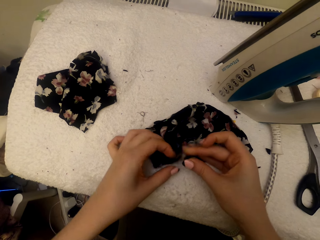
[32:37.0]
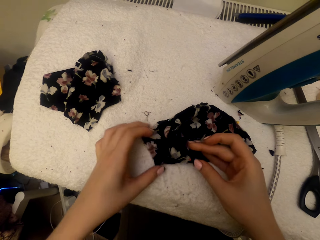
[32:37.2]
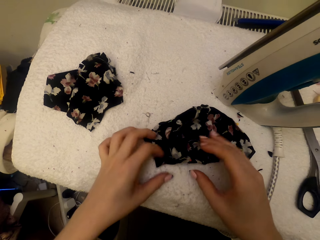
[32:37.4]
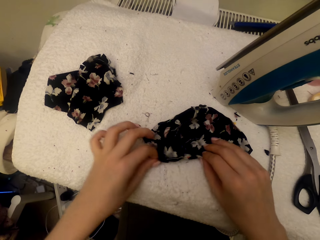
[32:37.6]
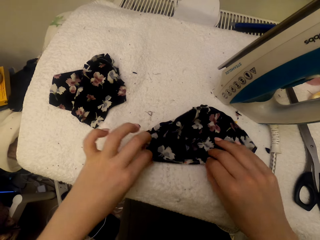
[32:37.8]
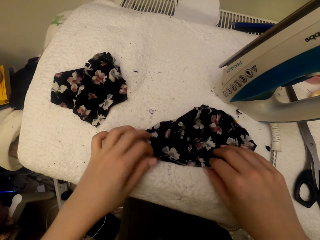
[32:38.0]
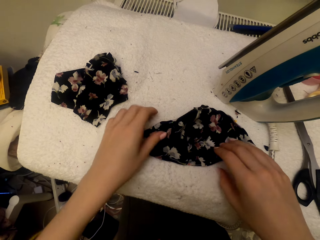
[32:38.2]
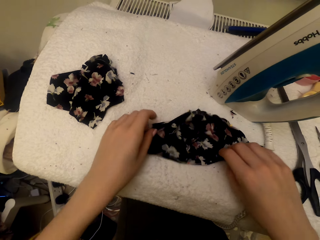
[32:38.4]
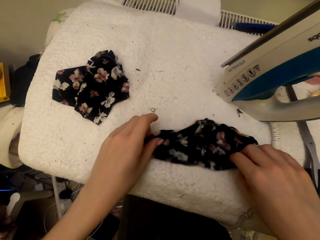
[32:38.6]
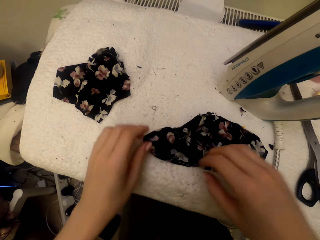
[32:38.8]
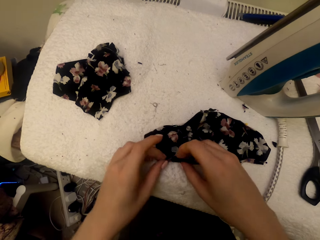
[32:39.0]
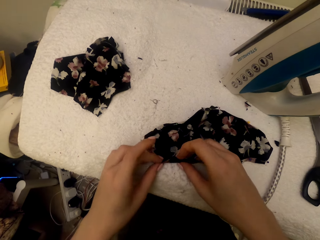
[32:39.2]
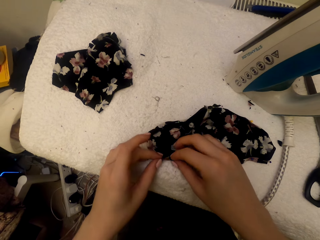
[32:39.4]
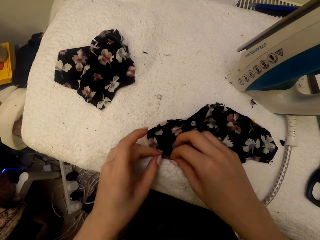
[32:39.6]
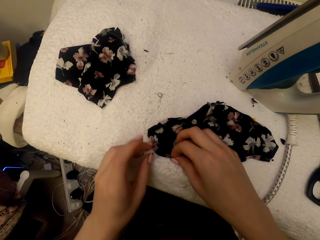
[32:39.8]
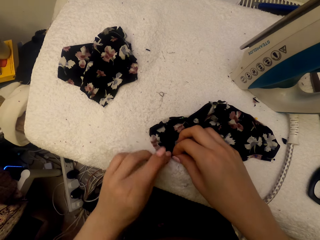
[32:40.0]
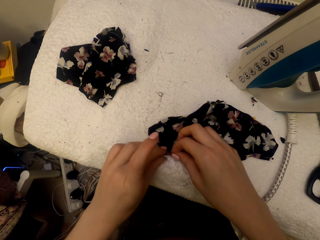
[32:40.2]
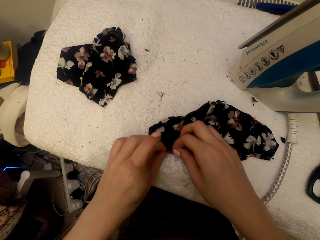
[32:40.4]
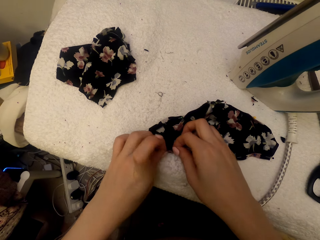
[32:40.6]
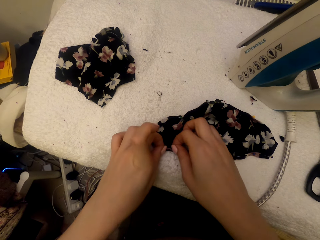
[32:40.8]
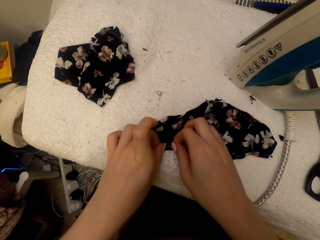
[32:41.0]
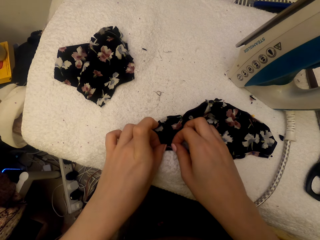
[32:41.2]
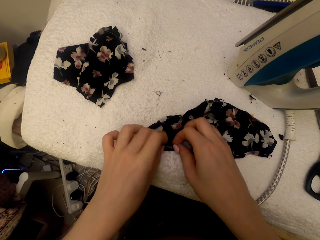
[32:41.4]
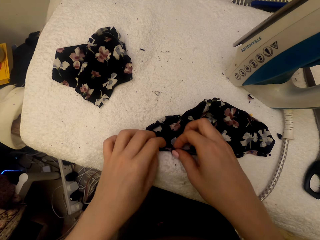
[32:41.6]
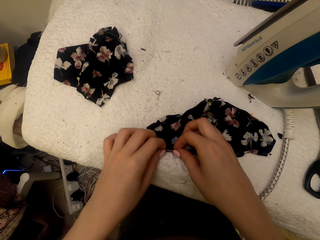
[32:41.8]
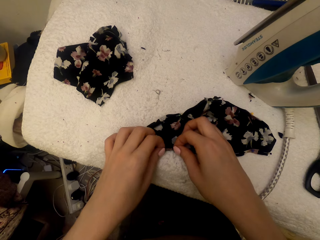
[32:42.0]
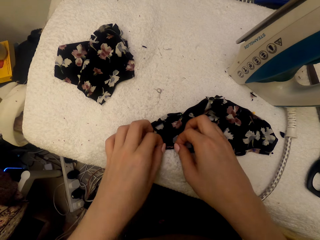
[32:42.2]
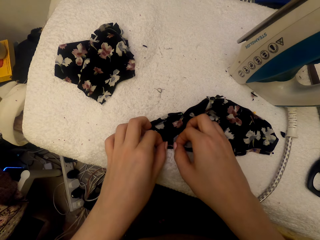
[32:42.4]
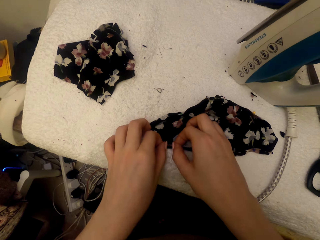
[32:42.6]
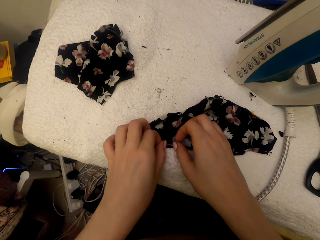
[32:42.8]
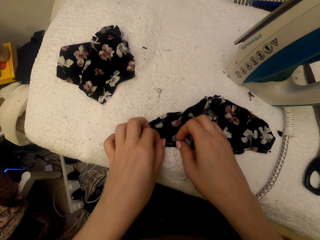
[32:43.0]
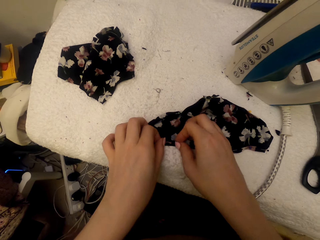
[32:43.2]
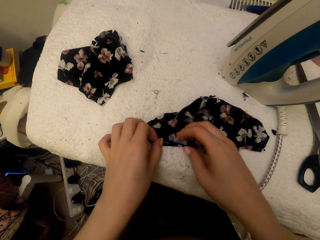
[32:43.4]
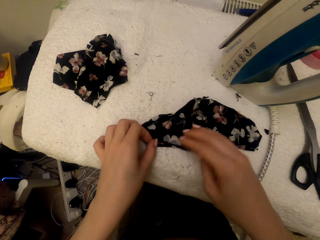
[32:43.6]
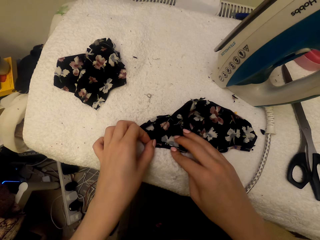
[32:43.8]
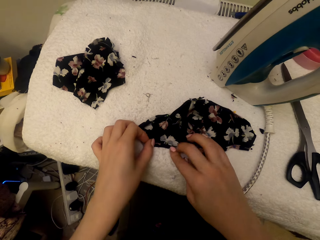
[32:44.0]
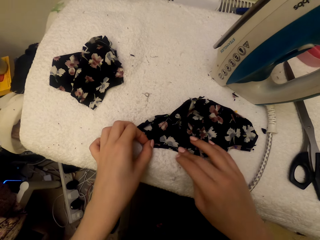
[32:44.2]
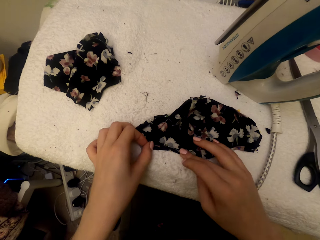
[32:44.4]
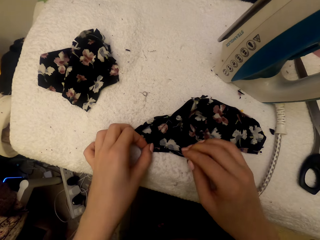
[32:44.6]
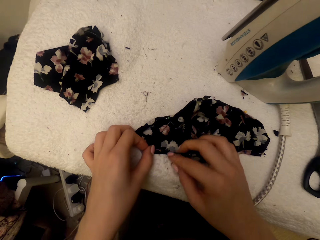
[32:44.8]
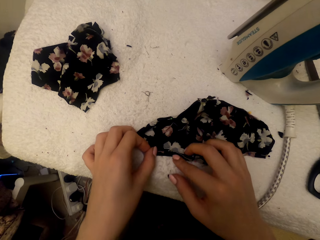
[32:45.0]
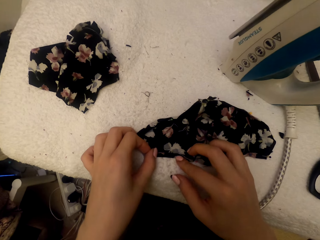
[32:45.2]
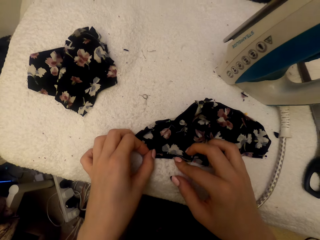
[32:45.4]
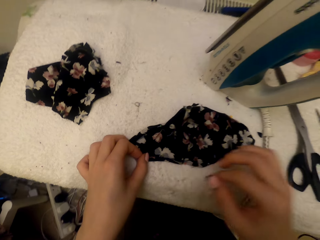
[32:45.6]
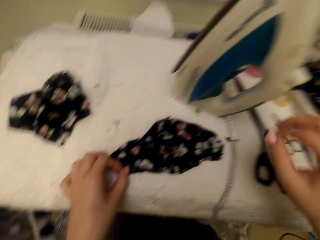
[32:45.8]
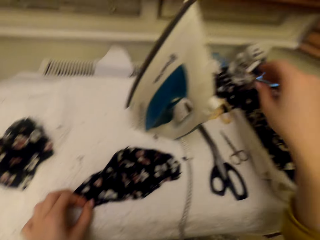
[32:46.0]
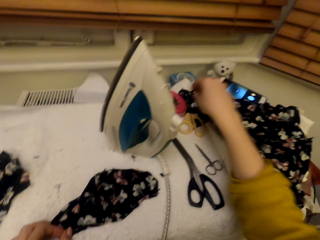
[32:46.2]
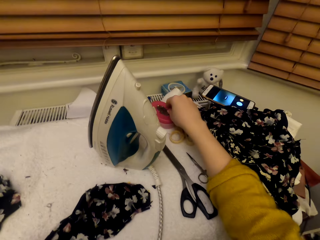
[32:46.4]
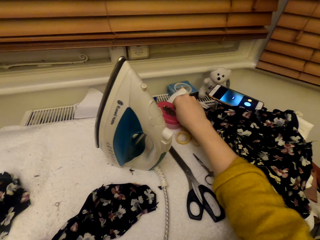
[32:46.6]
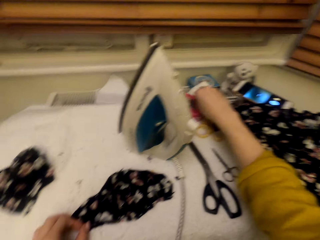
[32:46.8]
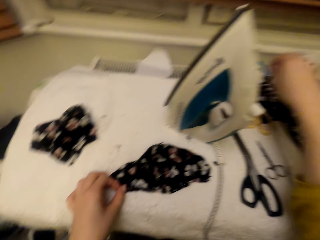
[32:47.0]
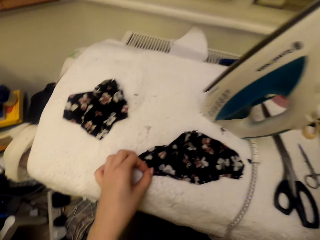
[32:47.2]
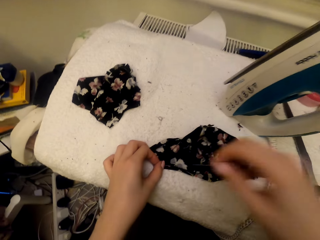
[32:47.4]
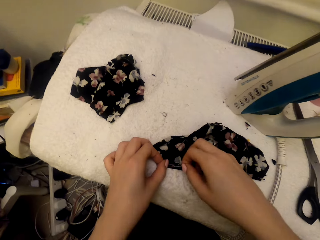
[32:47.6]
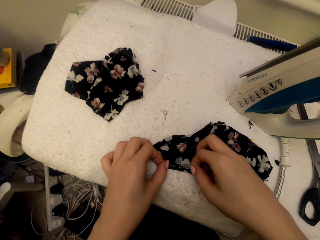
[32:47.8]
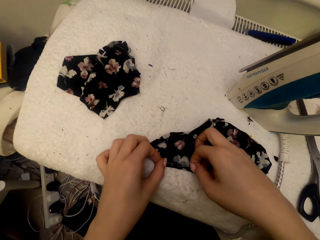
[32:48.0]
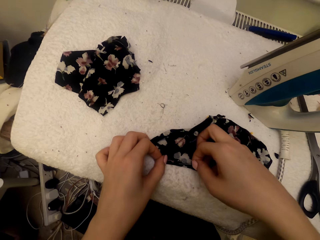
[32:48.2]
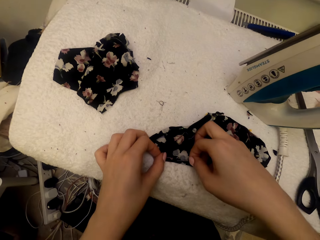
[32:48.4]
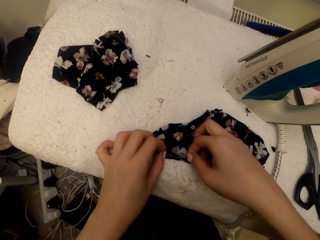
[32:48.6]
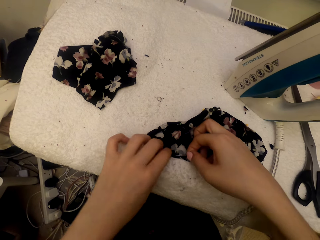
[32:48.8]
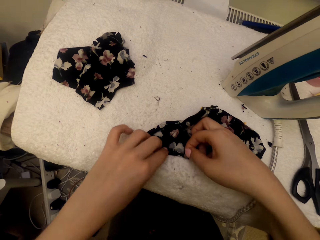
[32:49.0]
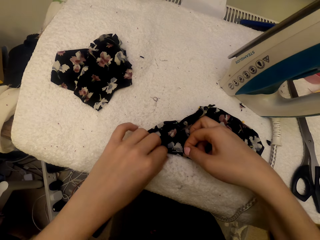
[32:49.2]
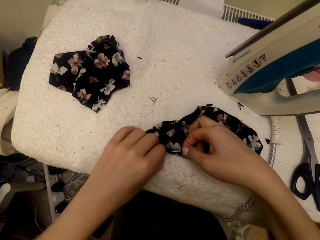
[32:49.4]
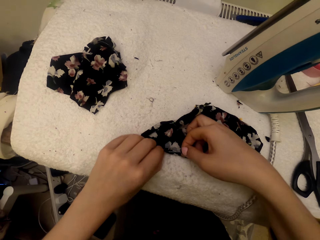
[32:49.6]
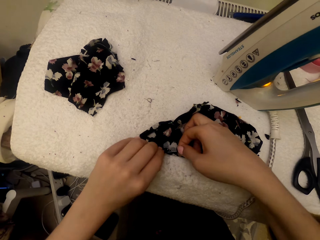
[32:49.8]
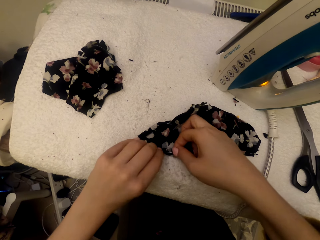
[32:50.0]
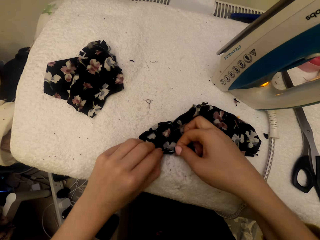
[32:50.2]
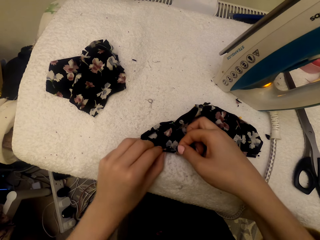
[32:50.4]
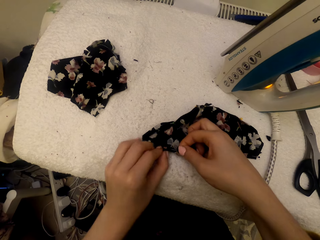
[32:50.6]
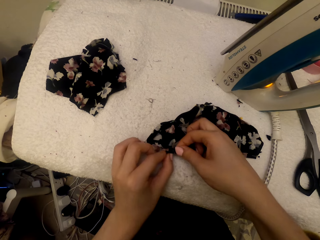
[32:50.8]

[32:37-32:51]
The camera wearer adjusts the cloth material piece. They touch the cloth. They pick the pin in the tin. They pin the cloth material piece with the pin.

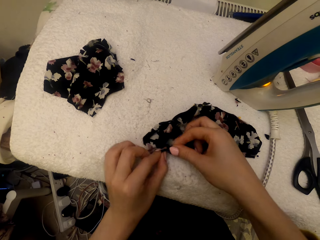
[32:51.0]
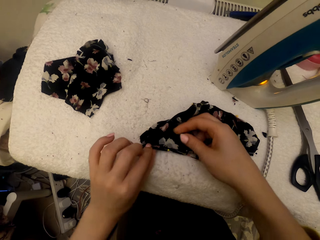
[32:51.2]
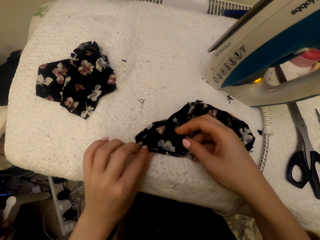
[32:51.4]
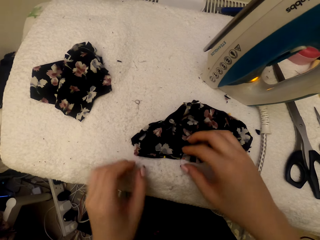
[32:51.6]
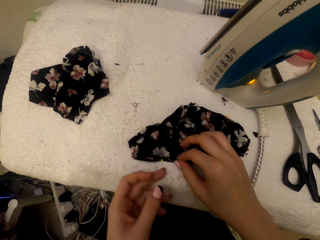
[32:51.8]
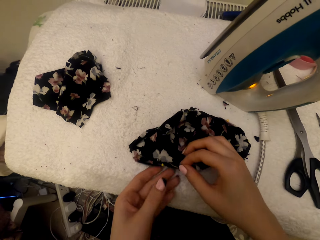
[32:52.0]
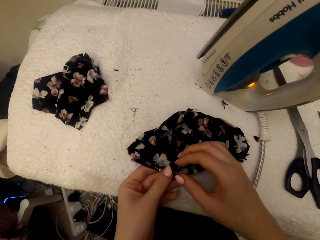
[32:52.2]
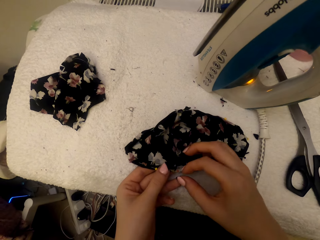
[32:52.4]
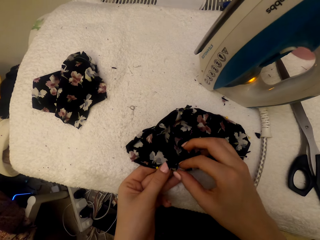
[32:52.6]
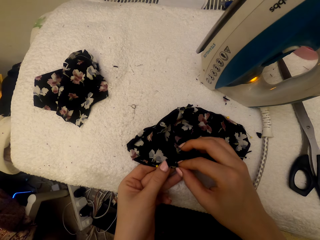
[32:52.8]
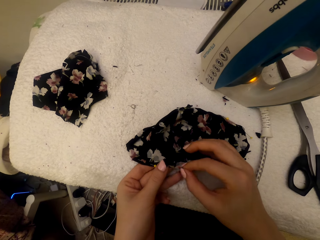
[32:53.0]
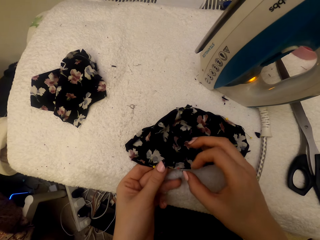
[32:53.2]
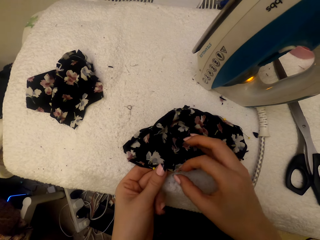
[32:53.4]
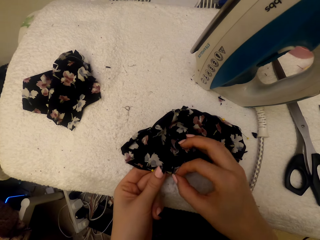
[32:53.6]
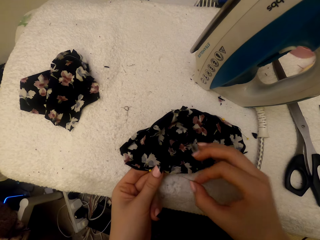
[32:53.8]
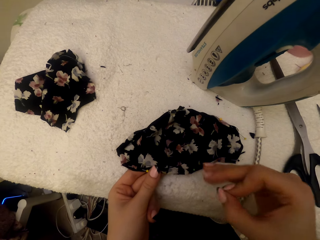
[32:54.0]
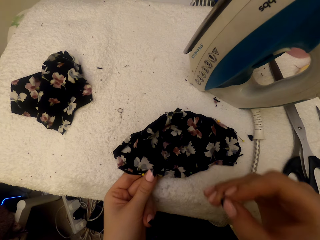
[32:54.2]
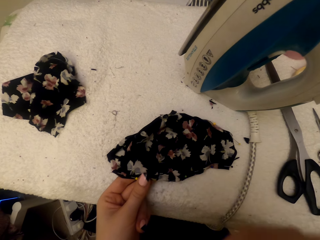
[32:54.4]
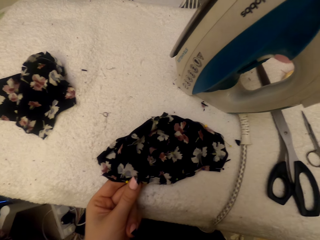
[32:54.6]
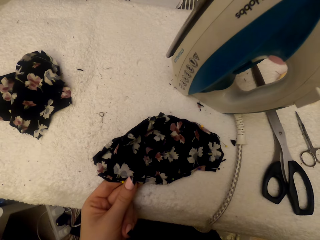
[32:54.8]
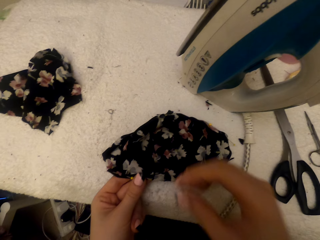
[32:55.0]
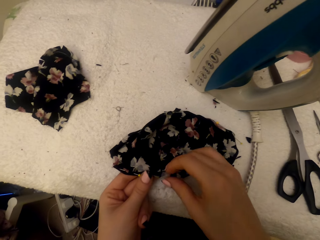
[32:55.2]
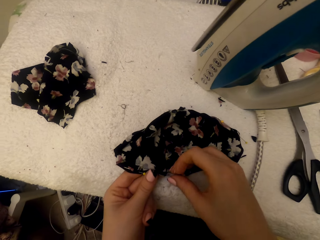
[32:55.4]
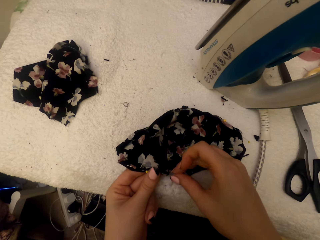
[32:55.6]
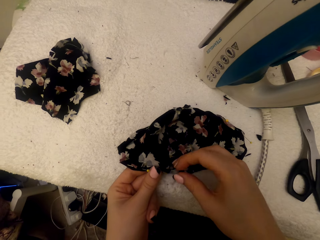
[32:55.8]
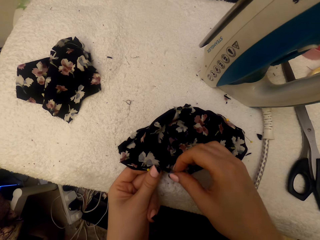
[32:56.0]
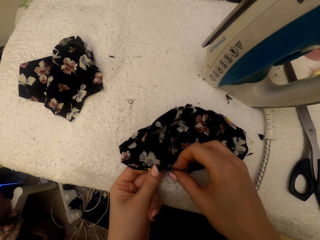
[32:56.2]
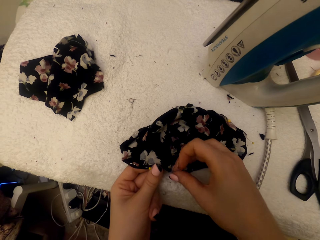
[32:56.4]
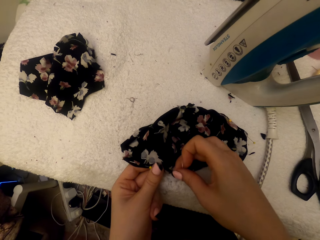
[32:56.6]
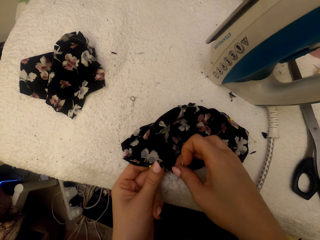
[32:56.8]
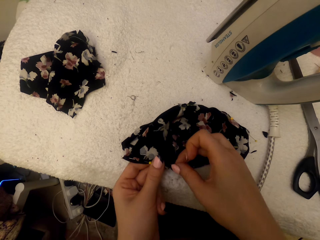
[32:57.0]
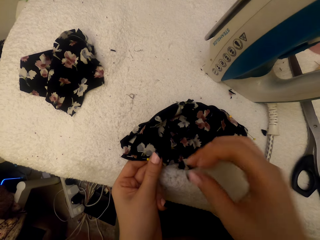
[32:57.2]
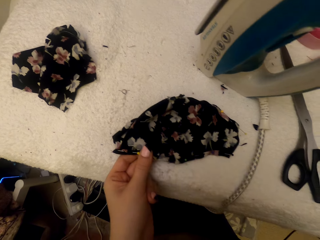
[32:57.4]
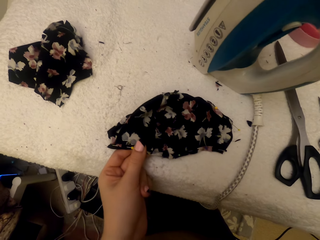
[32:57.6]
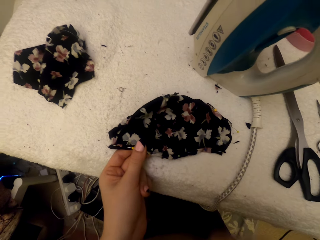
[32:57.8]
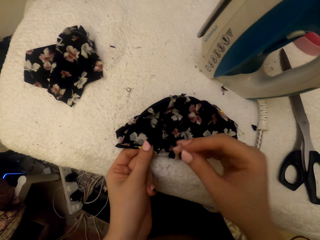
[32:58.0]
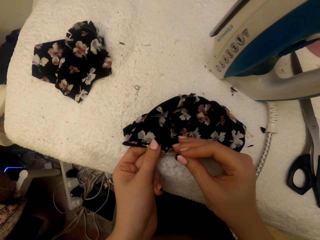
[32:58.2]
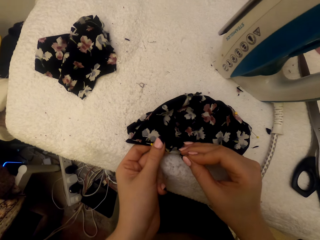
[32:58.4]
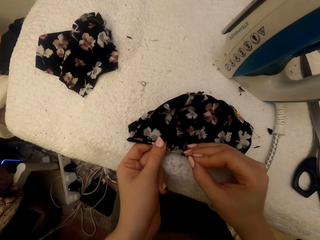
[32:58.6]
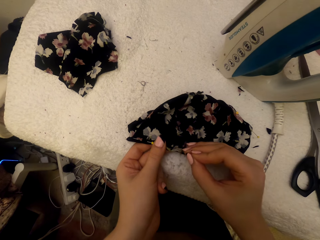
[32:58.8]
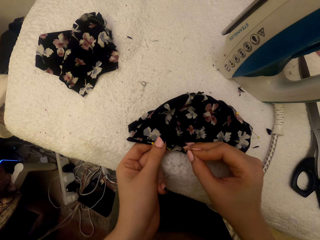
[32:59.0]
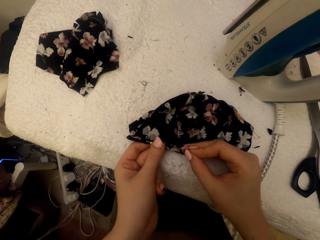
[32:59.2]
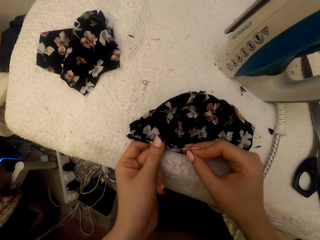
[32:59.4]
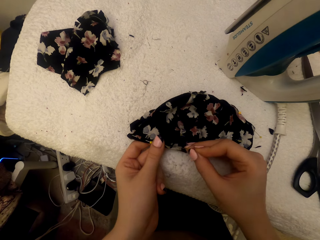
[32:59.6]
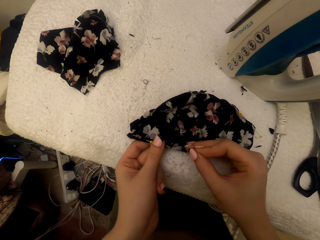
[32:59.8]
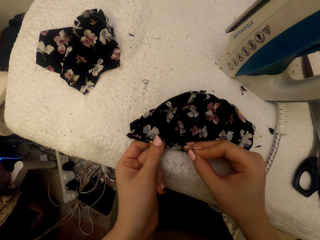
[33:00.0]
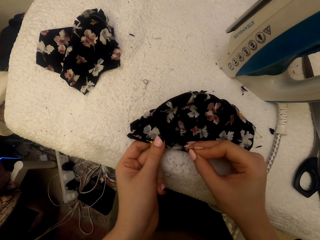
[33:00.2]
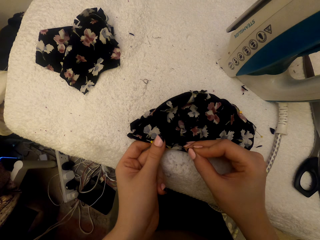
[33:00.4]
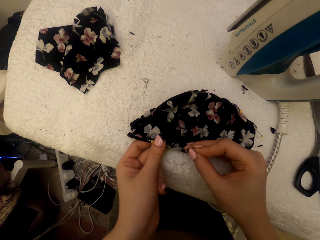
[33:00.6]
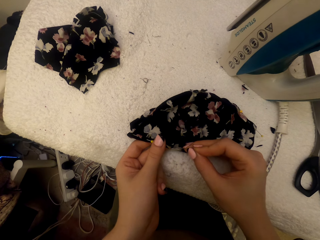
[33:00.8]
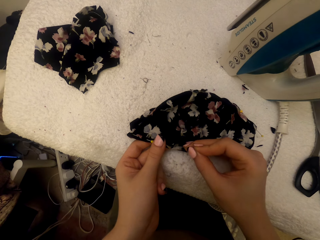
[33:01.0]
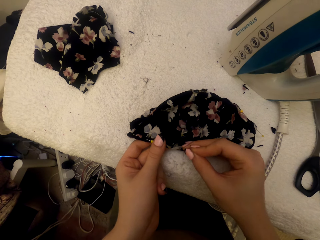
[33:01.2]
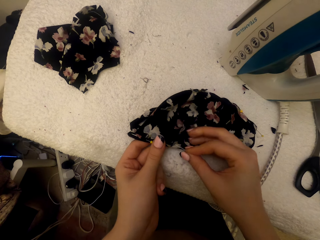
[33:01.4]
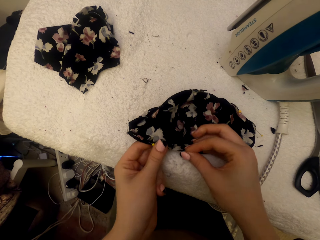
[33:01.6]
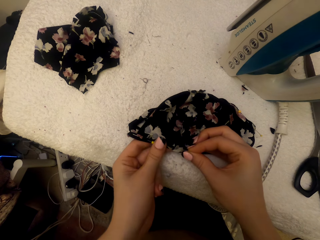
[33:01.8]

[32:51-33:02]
The camera wearer adjusts the cloth material piece. They touch the cloth, remove a pin from the cloth material piece, and lift the pin. They adjust the cloth material piece. They lift a hand. They pin the cloth material piece with a pin.
